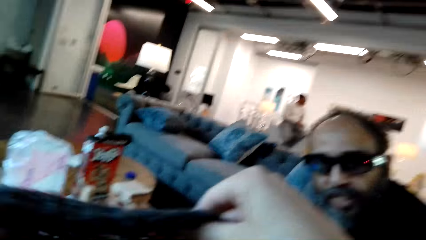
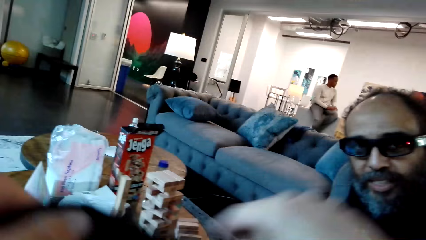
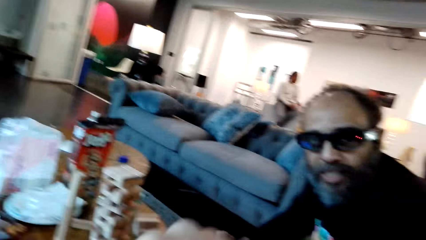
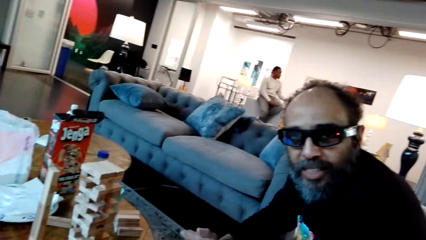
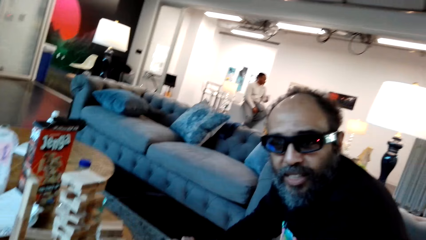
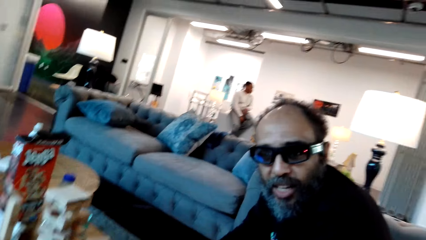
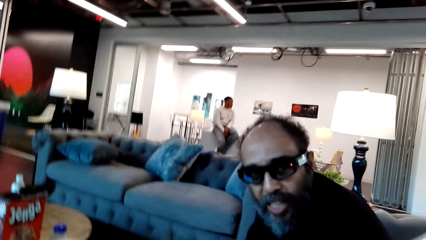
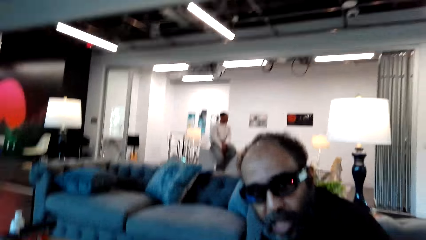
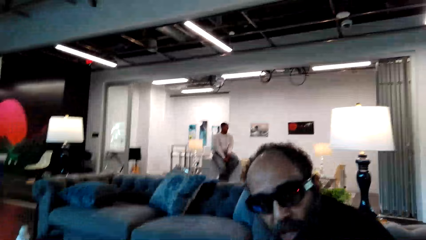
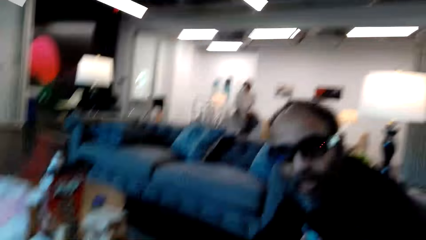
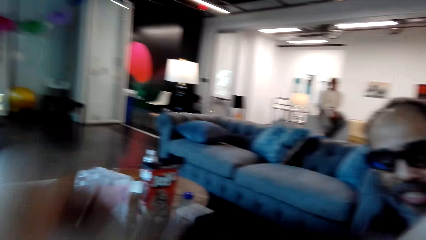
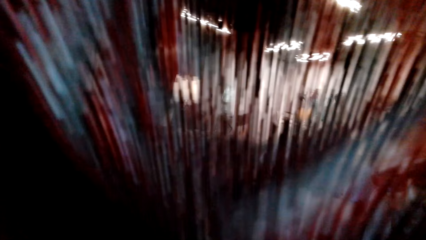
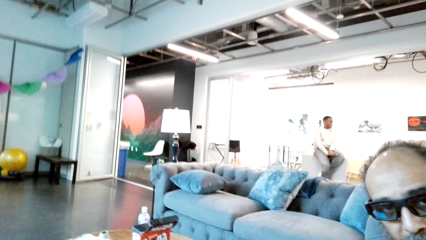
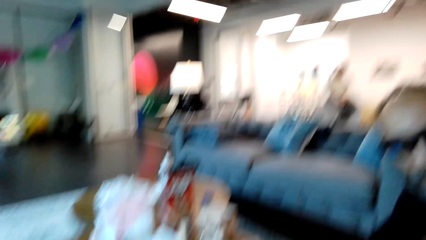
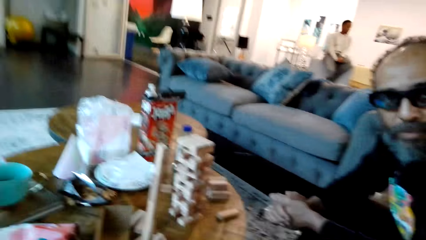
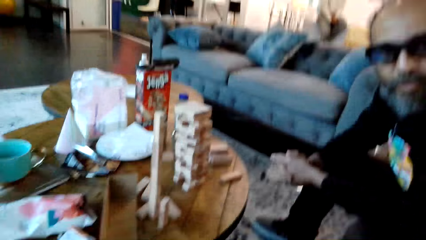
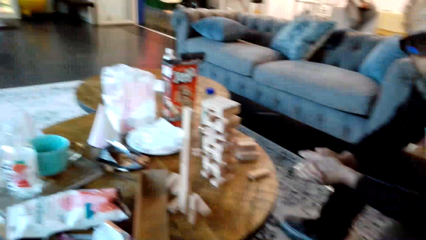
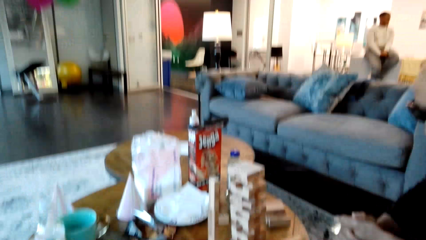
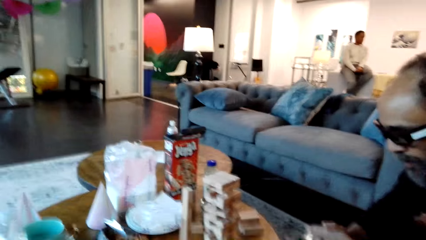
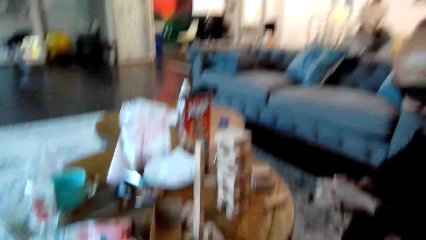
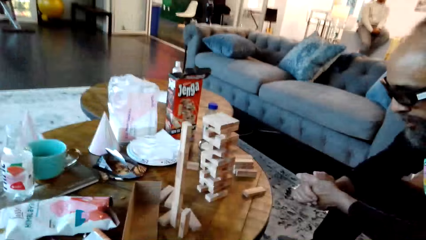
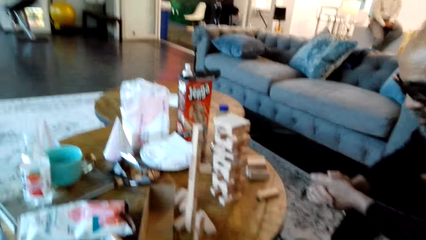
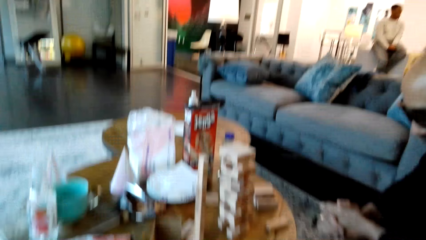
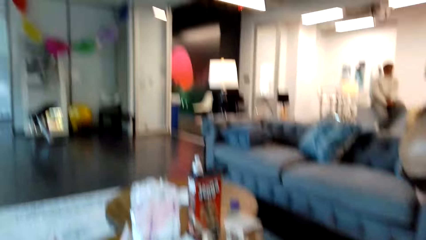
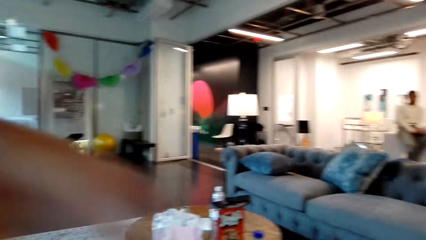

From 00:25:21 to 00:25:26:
The camera wearer moves his hand. A man looks at the camera wearer. The camera wearer wears the hat. He looks at the table.

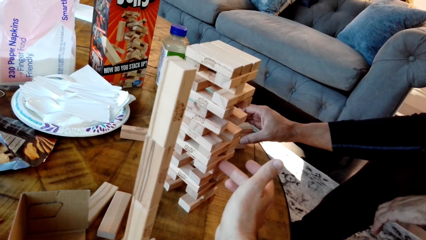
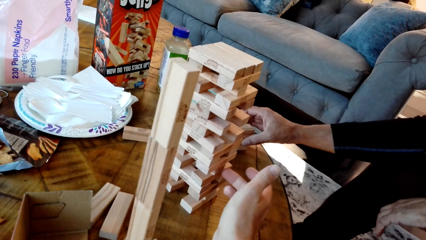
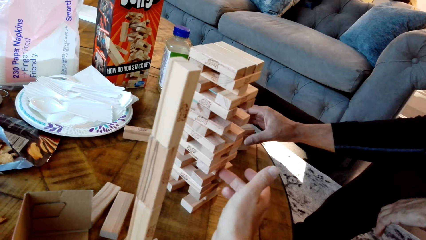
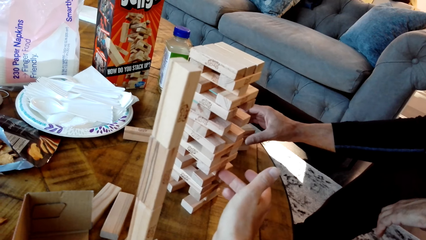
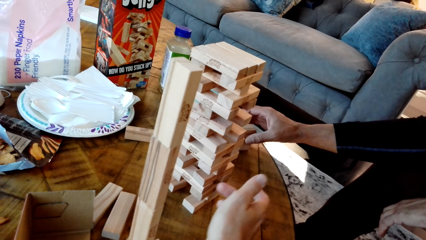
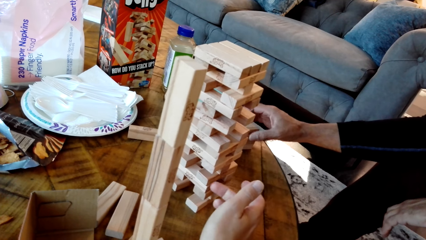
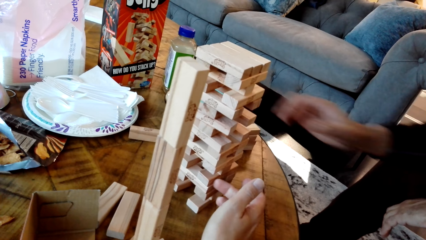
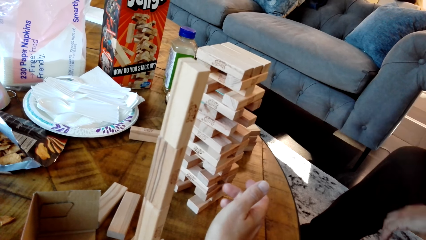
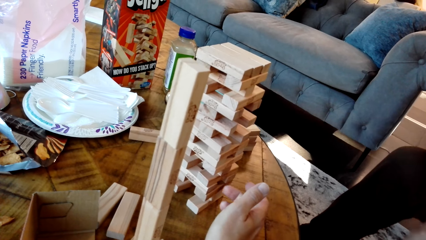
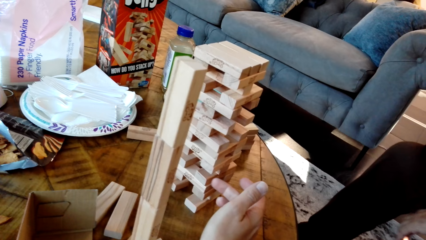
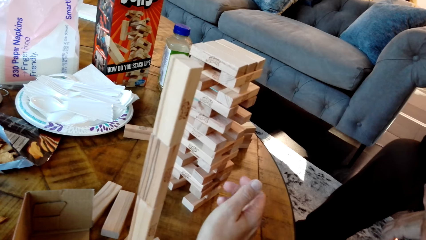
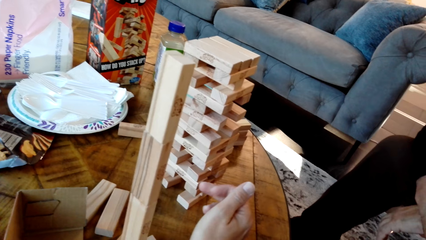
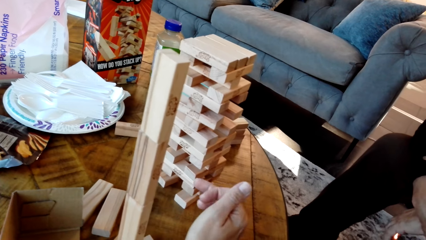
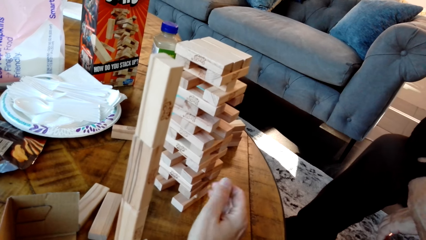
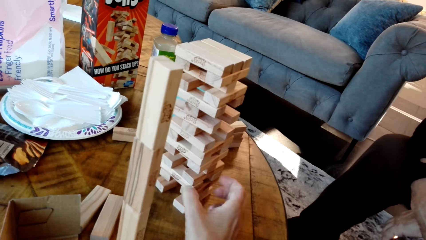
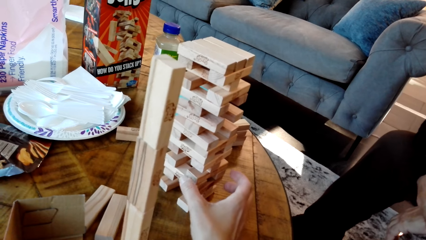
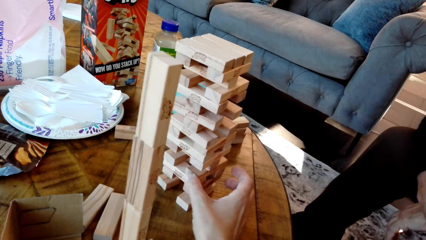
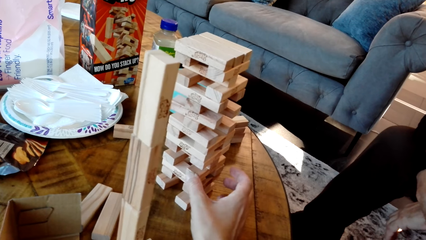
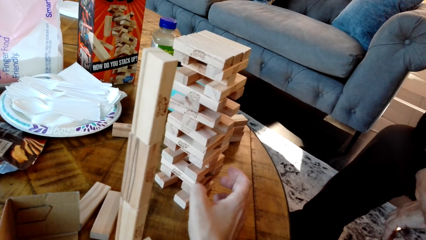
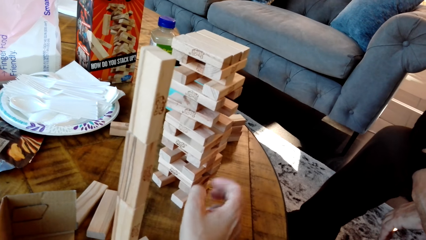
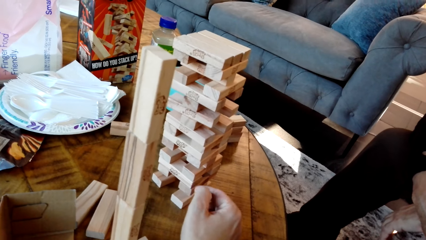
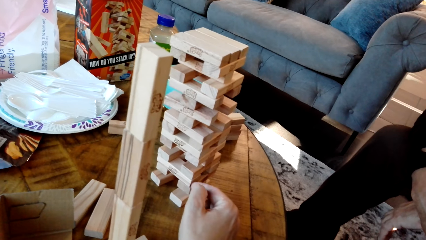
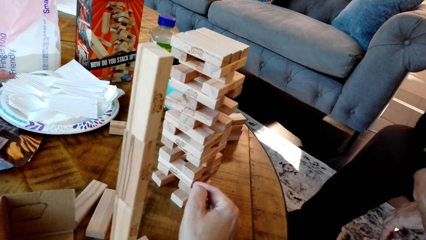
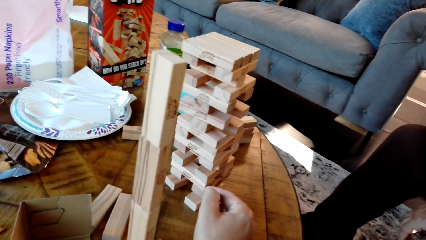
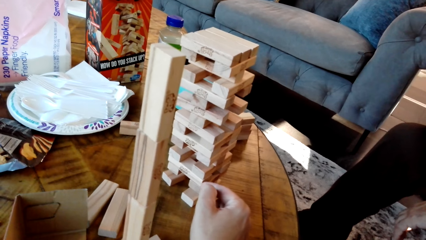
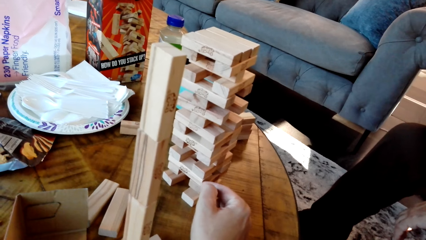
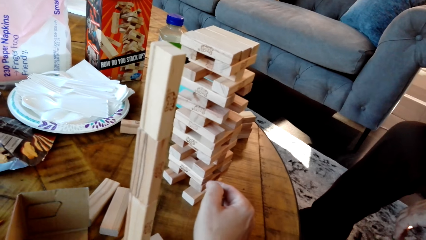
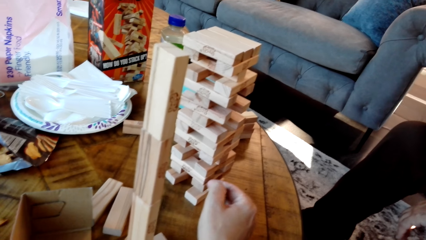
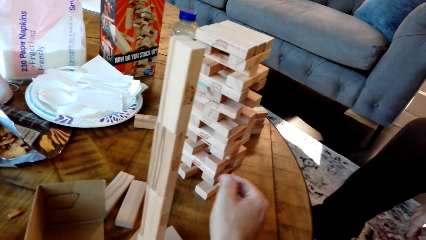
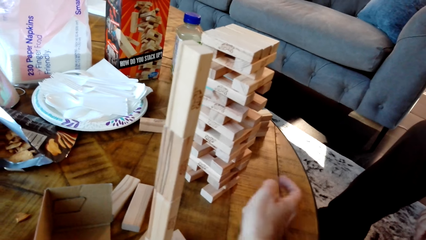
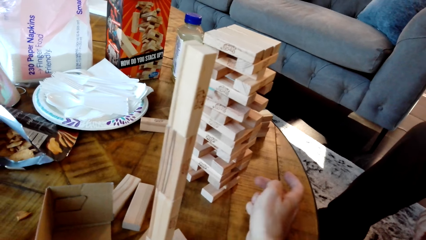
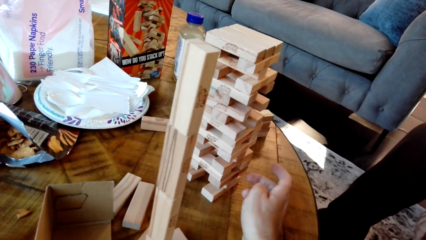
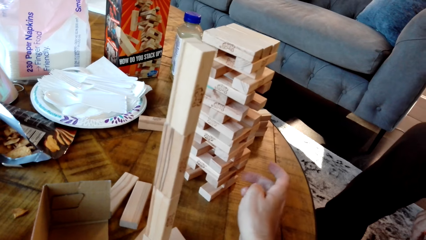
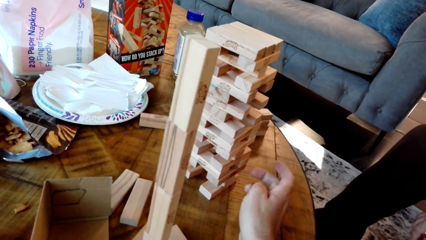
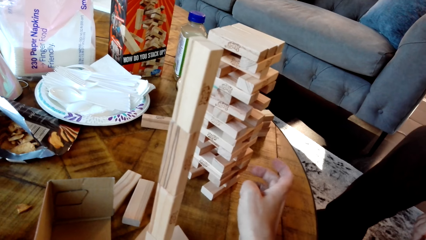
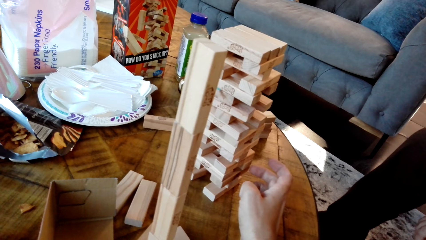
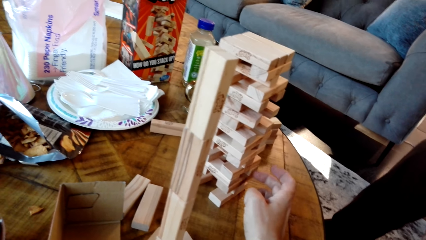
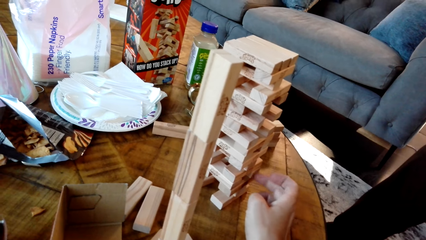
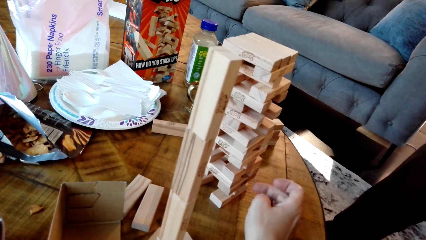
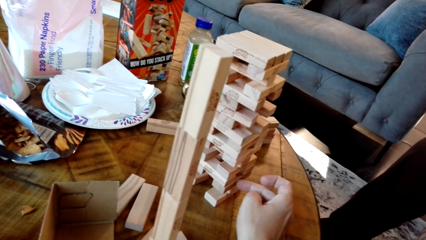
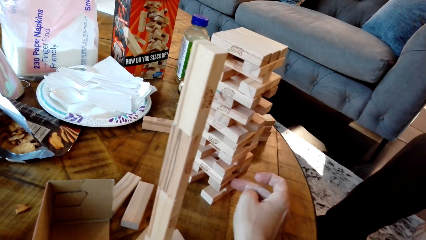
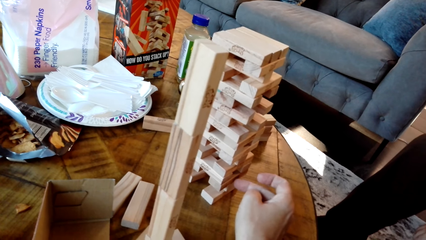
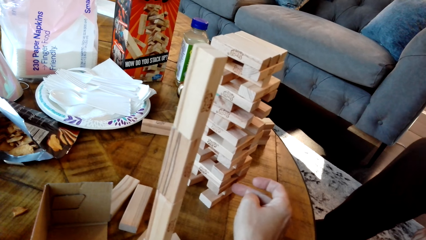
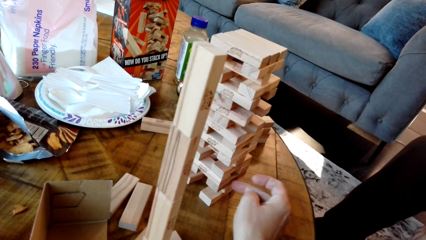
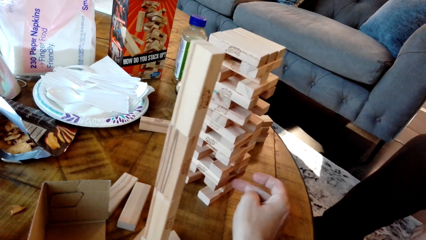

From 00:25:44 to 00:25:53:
A man moves his hand. The camera wearer touches the blocks.

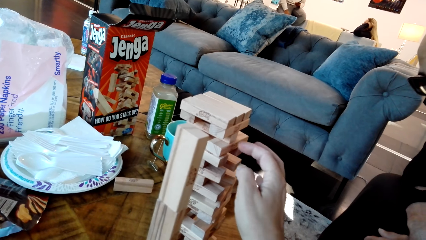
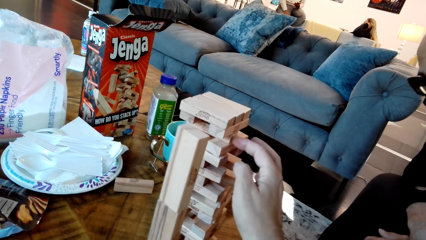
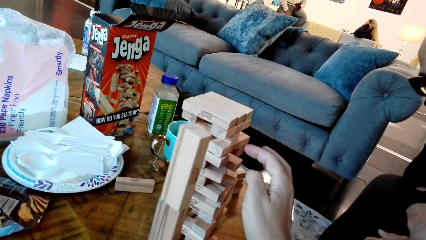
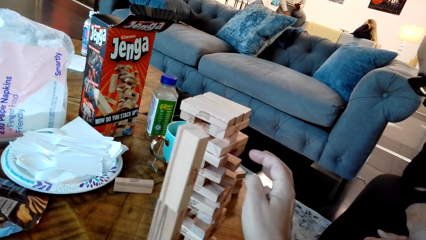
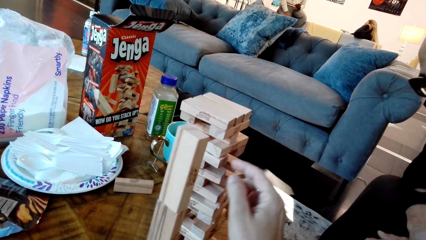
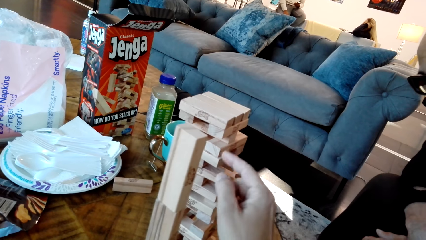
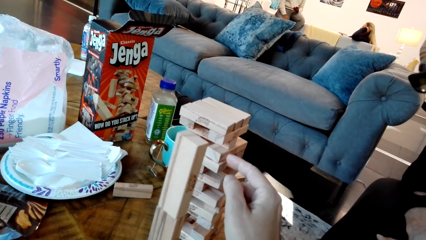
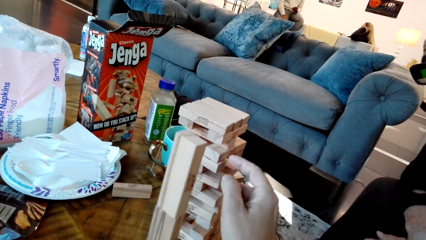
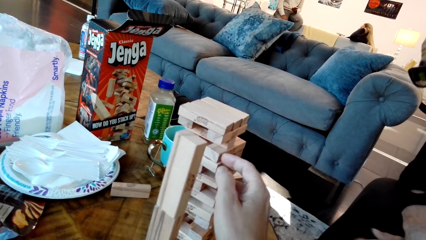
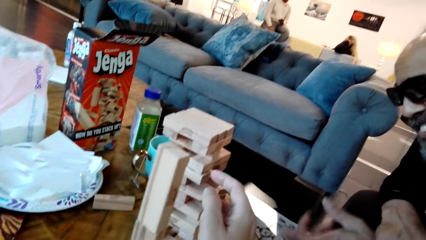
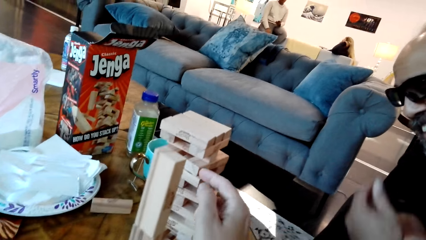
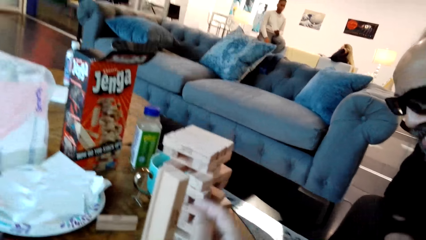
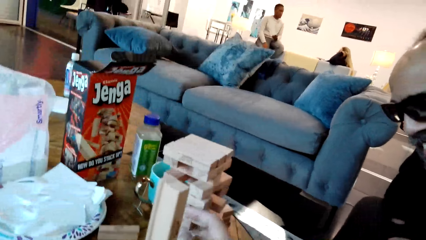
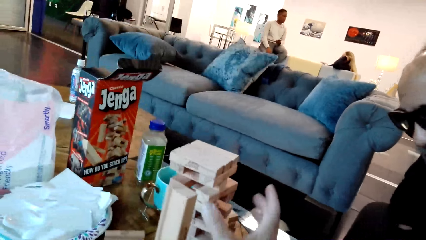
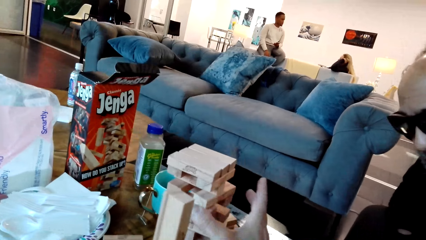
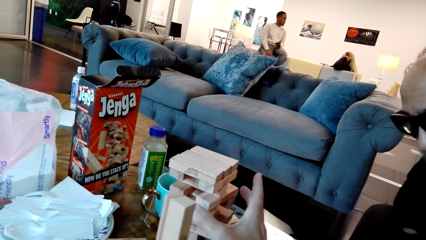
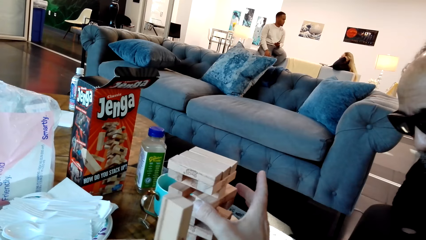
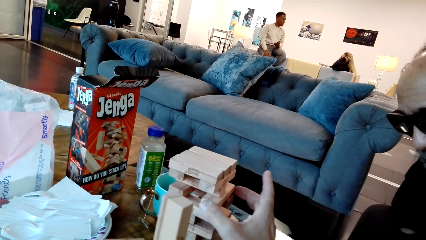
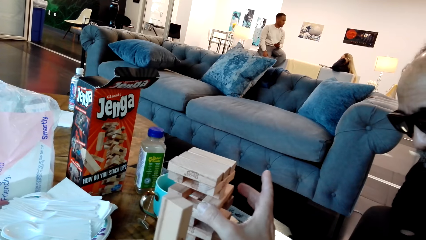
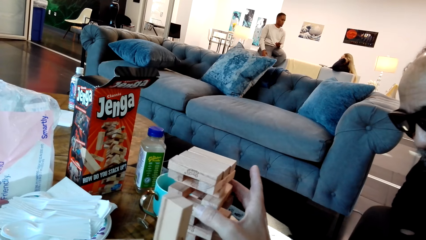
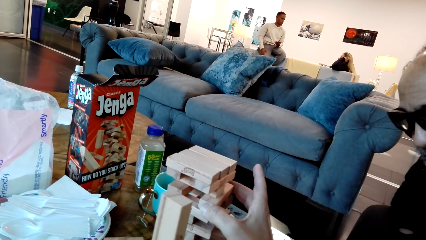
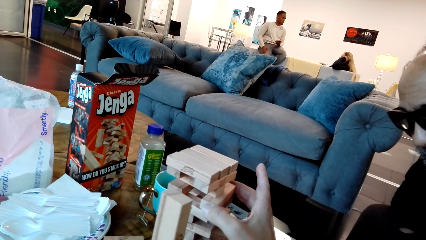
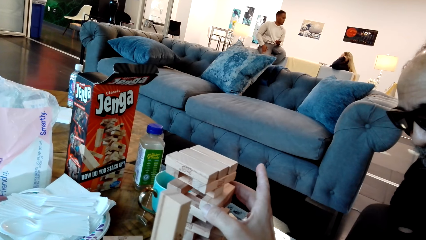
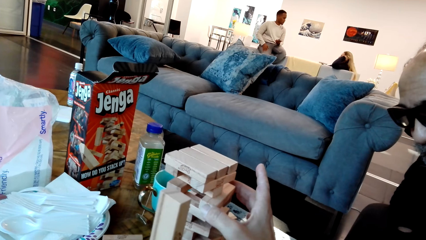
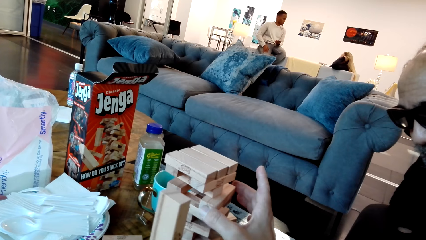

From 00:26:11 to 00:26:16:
A man gestures with his hand. The camera wearer holds the block.
